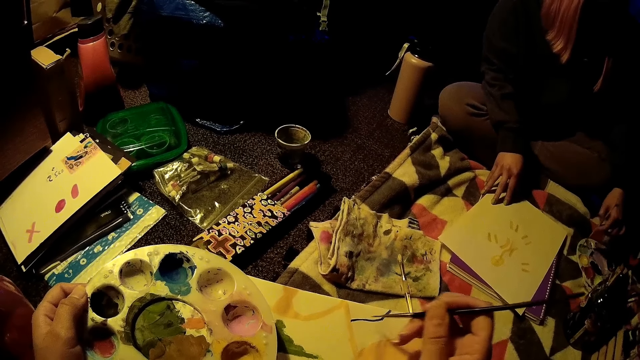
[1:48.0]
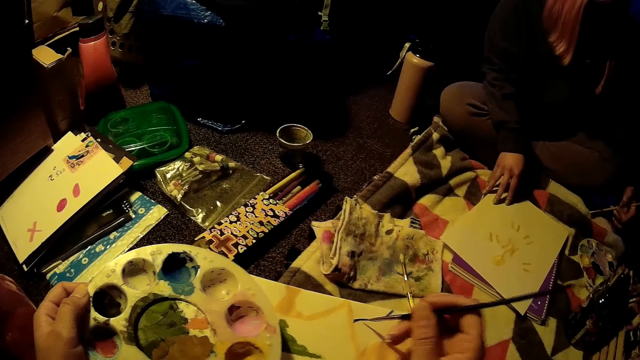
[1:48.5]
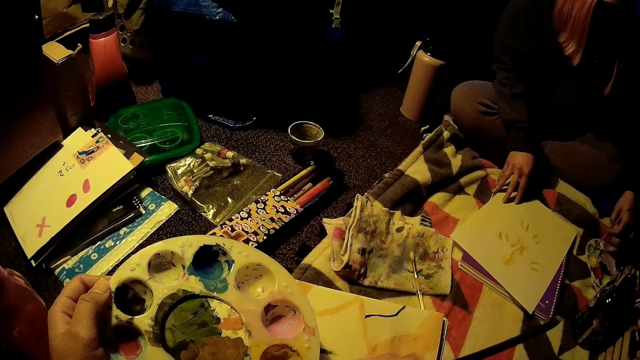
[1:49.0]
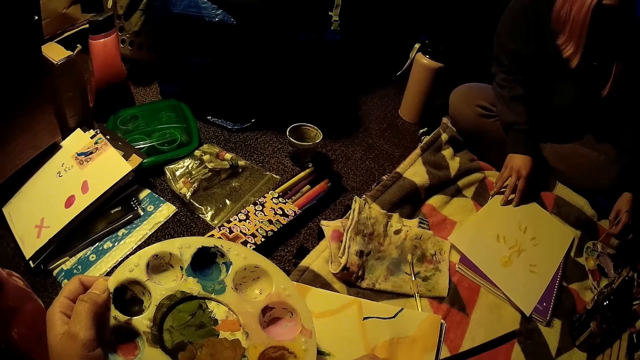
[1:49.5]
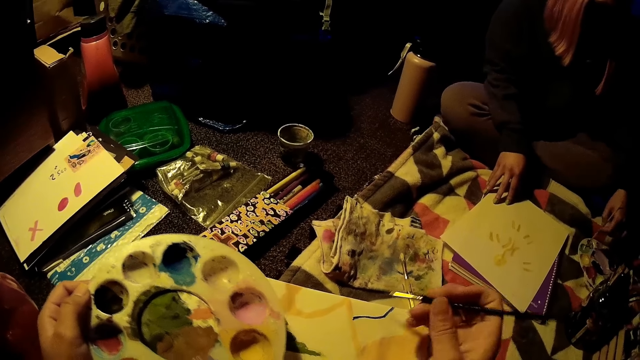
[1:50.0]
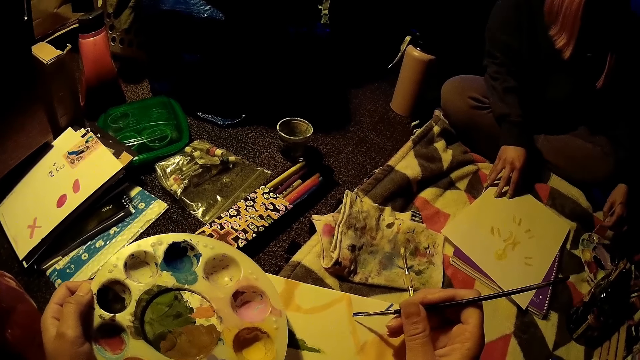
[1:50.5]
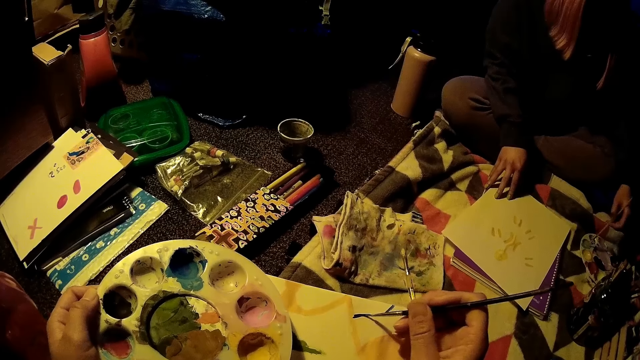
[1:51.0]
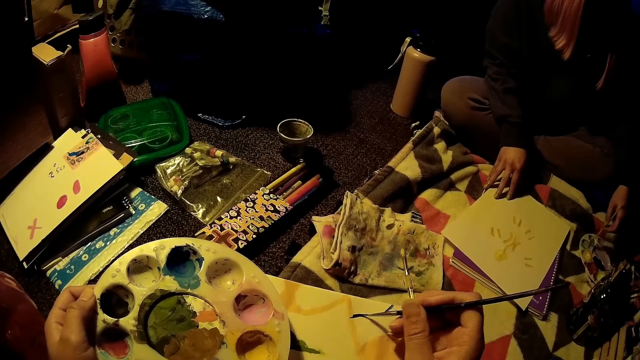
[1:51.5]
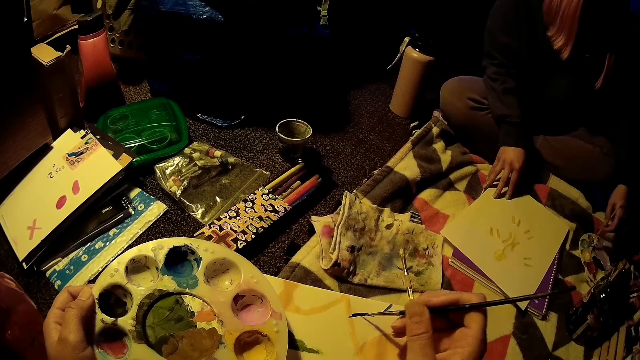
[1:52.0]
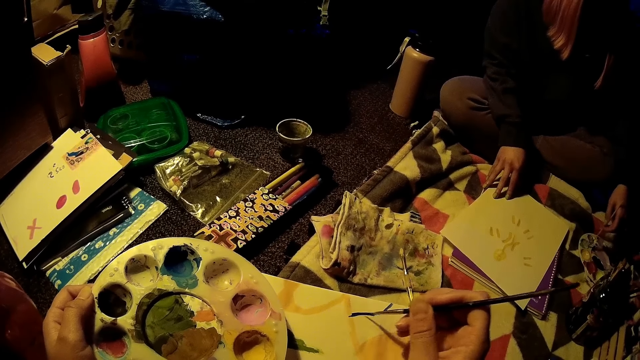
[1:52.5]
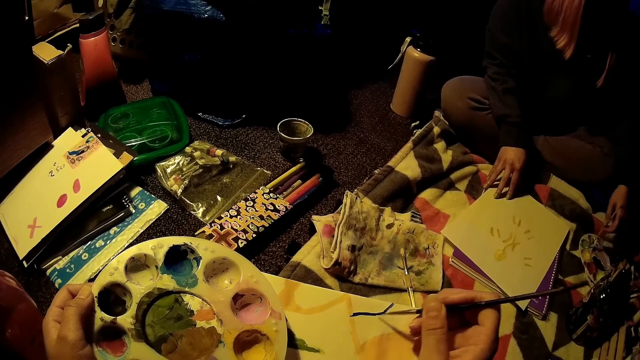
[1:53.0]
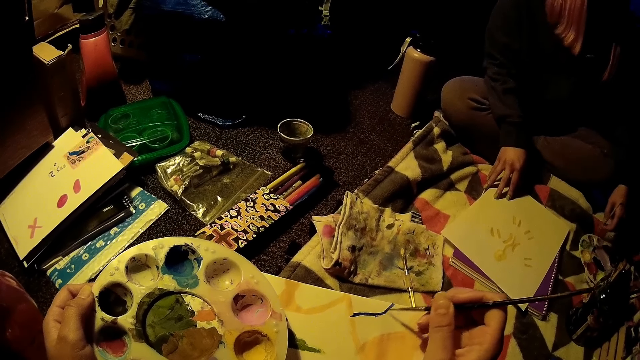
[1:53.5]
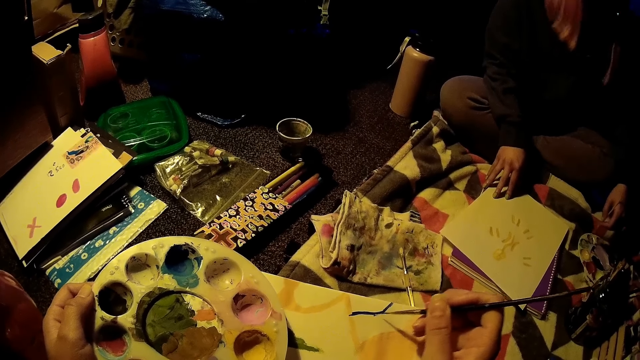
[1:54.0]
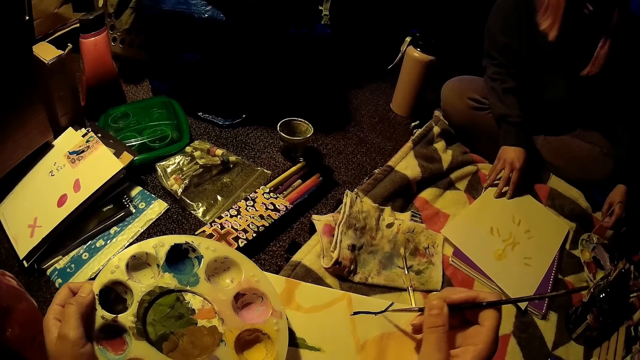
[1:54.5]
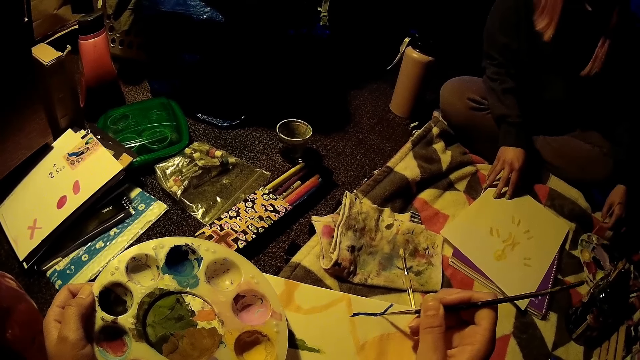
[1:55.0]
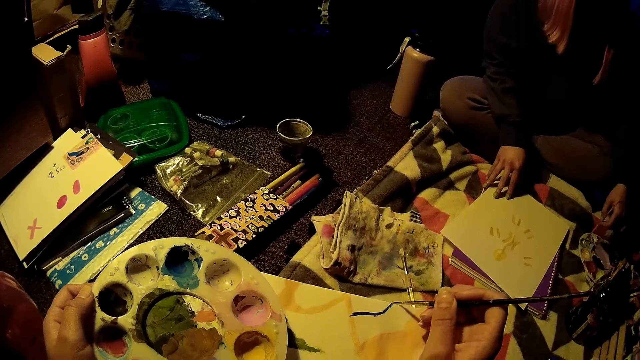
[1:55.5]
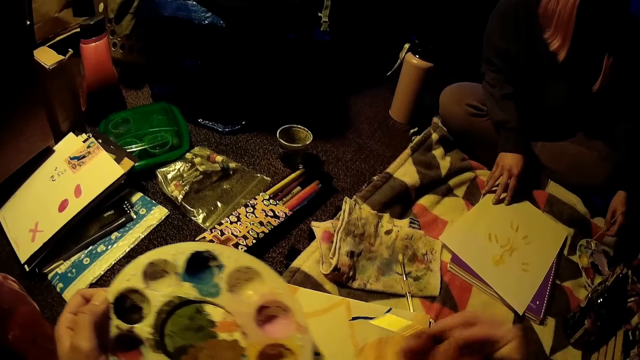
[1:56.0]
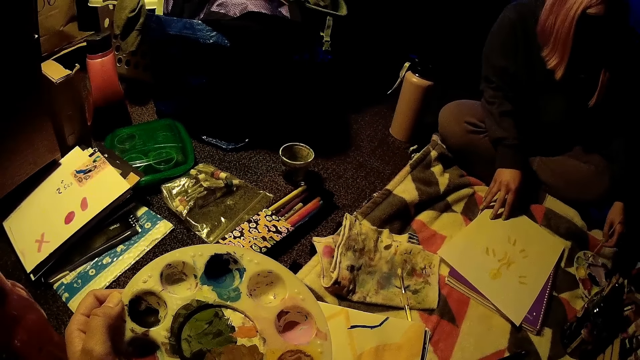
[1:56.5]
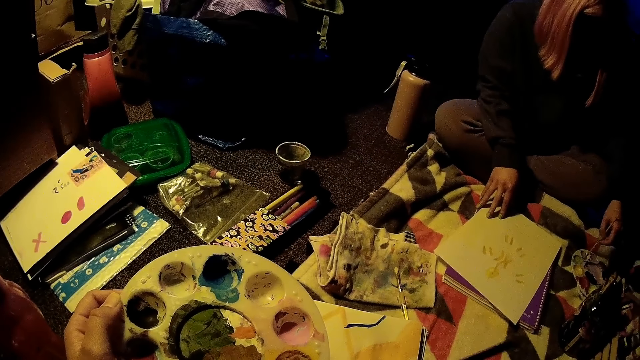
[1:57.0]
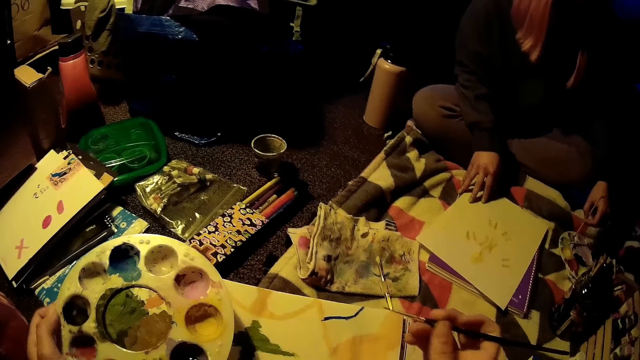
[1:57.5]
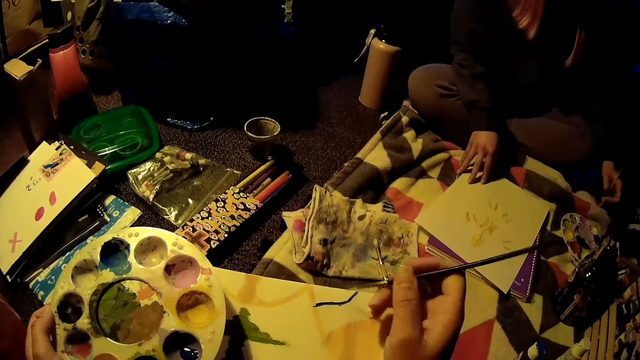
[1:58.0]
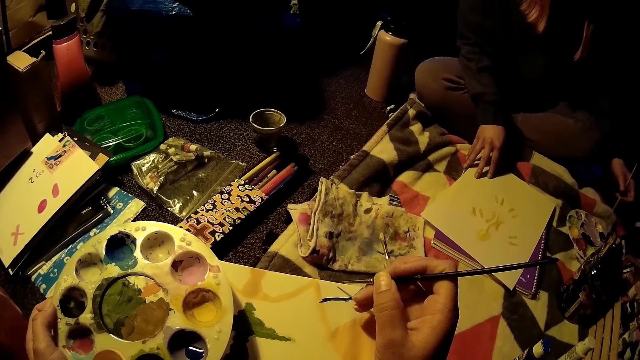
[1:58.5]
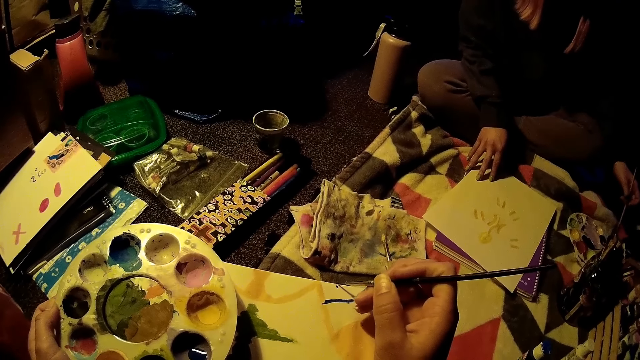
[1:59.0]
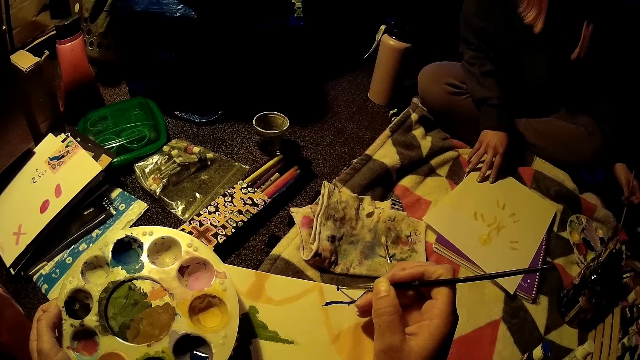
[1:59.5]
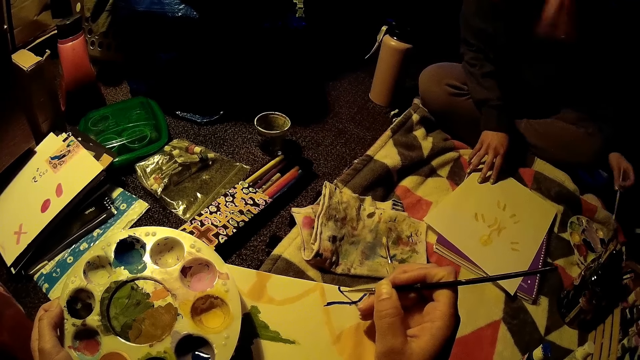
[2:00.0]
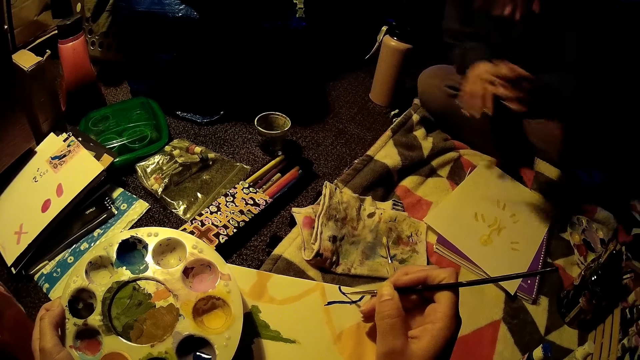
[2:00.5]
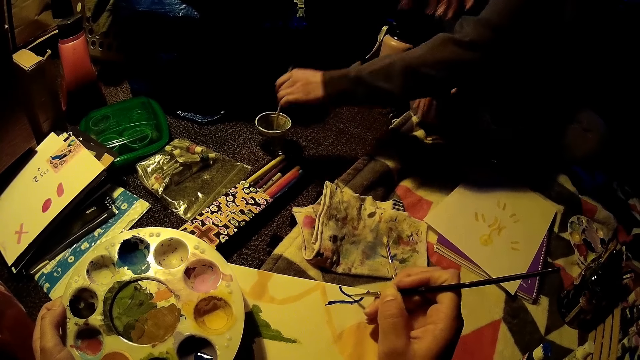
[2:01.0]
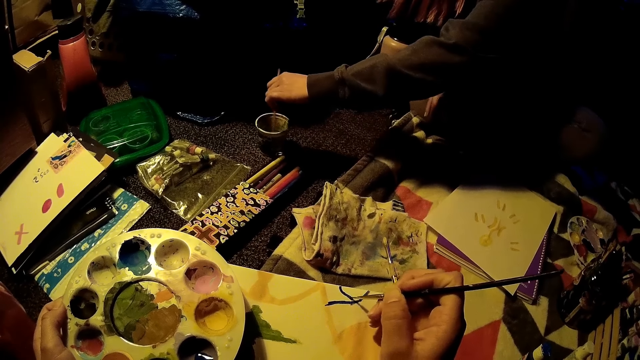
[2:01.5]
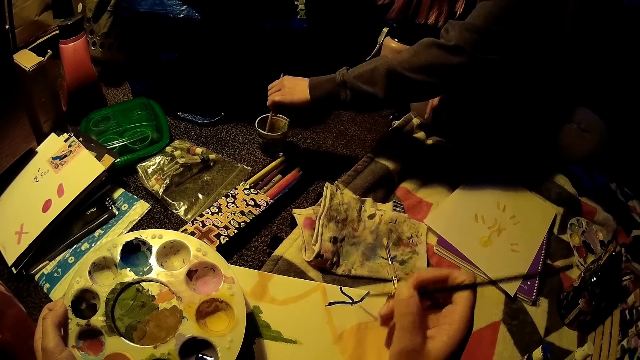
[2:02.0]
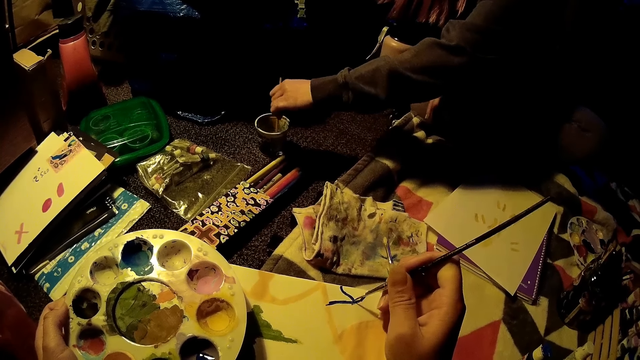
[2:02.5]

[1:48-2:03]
A woman removes the brush in her left hand from the paint palette, and inserts the brush into the paint palette with her left hand. The camera wearer draws on the drawing sheet with the brush in her right hand. She dips the paintbrush in the paint. She draws on the paper. The woman rinses the brush in a cup of water on the floor with her left hand.

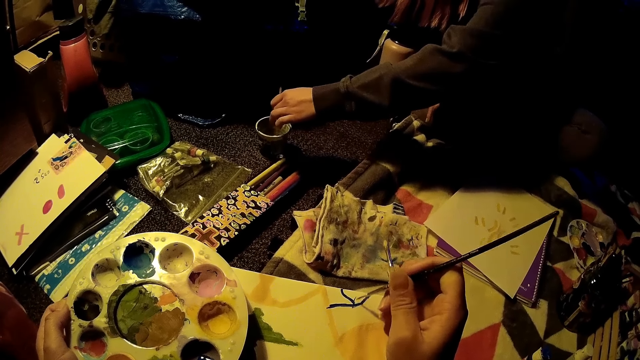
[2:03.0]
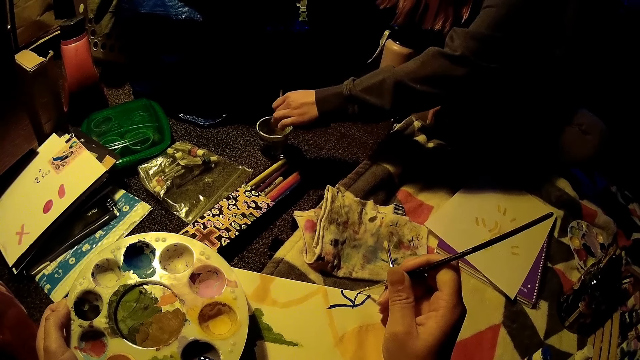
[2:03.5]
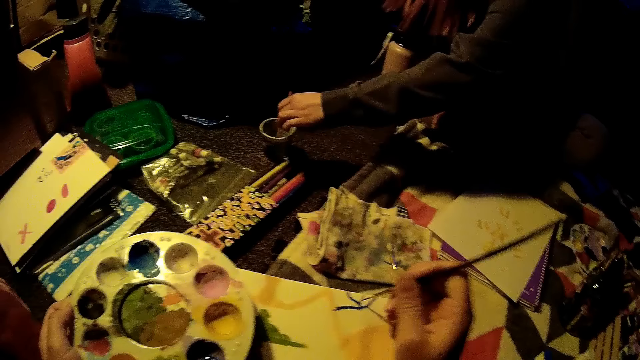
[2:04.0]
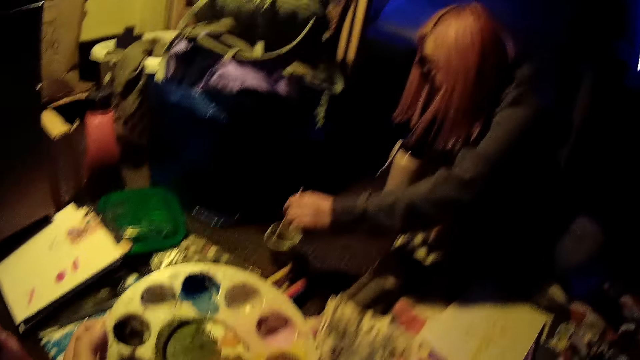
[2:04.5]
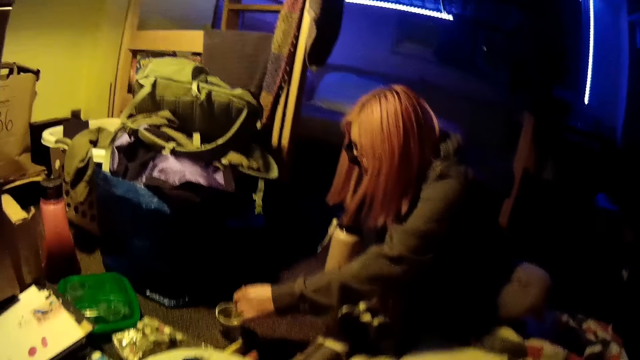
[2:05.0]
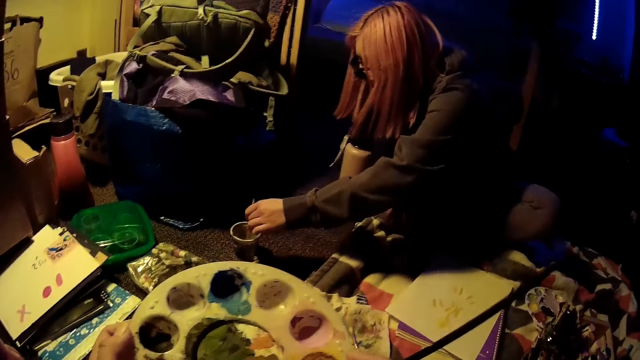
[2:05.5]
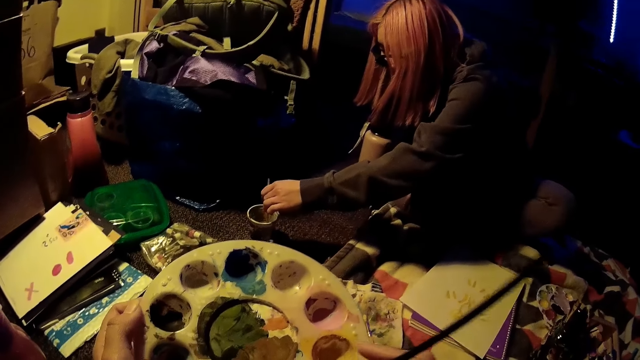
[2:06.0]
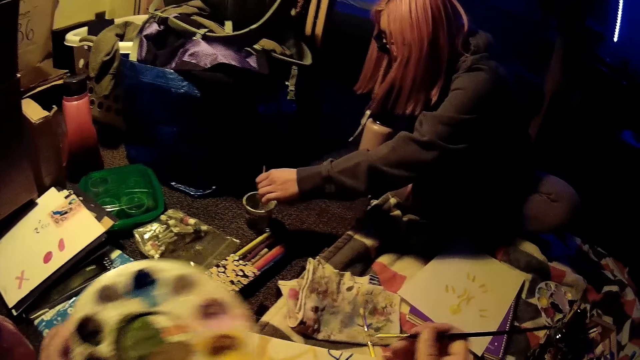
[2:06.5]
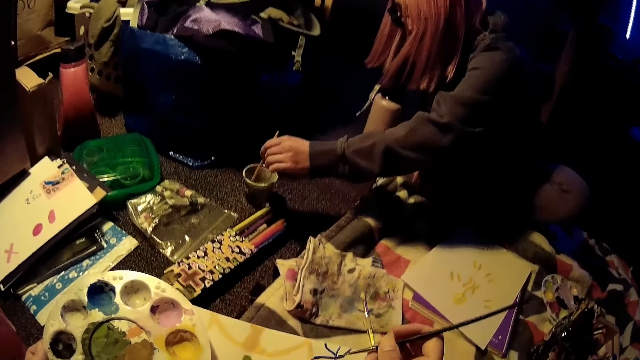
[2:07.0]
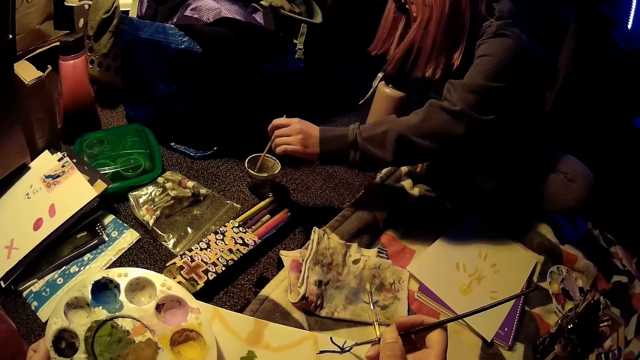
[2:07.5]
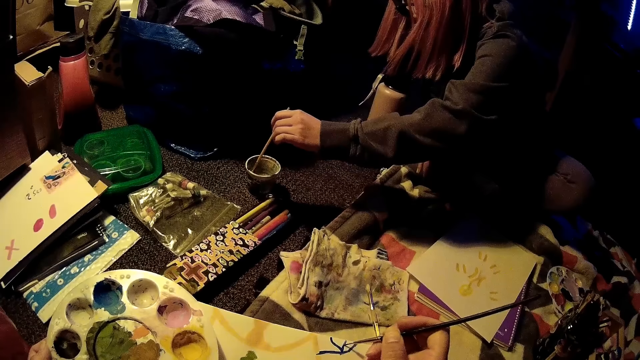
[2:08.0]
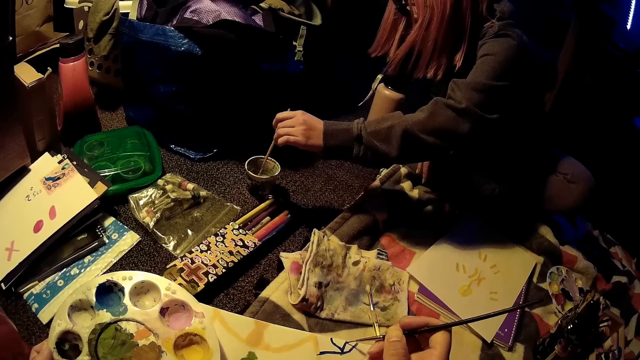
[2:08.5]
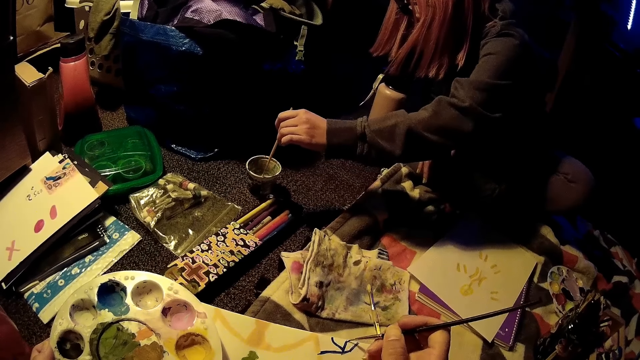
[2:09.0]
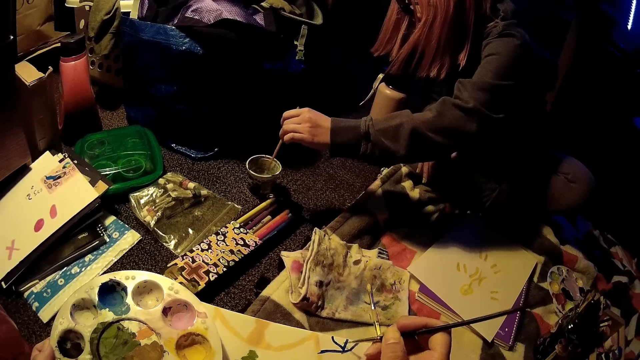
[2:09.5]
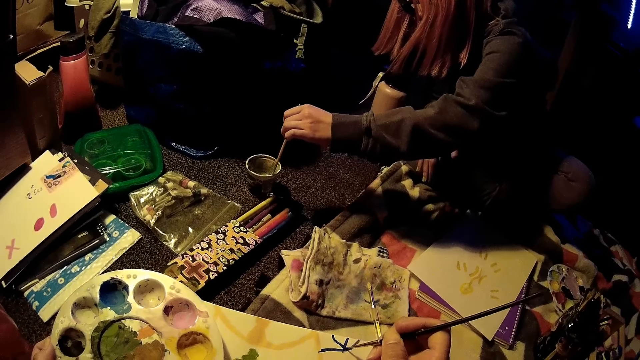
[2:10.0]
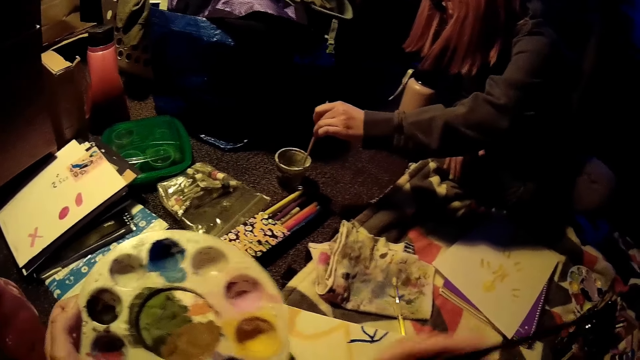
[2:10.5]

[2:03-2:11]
The camera wearer dips the paintbrush in paint. She draws on the drawing sheet with the brush in her right hand. A lady rubs the paintbrush on the container.
